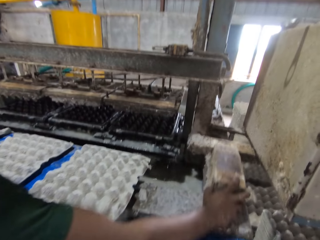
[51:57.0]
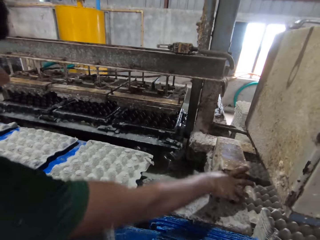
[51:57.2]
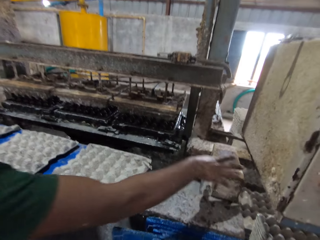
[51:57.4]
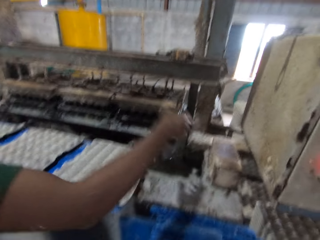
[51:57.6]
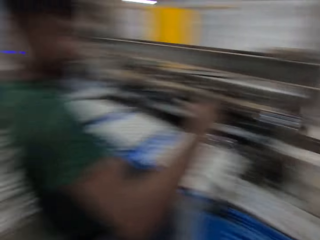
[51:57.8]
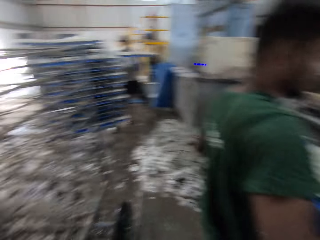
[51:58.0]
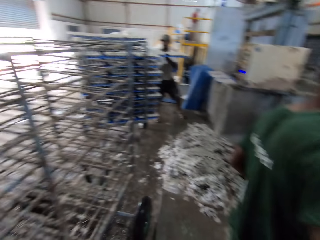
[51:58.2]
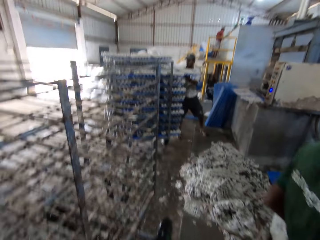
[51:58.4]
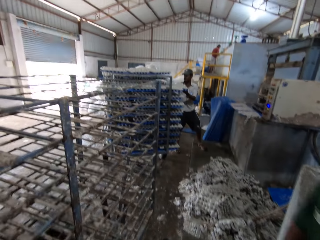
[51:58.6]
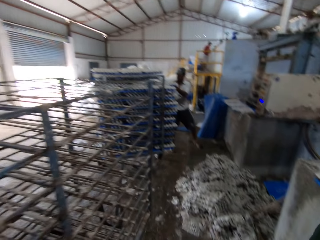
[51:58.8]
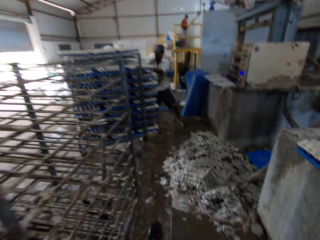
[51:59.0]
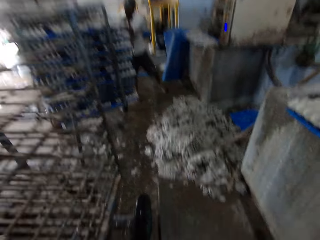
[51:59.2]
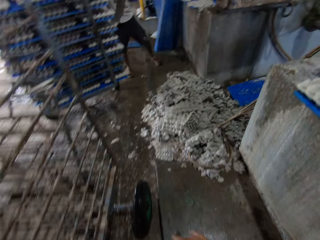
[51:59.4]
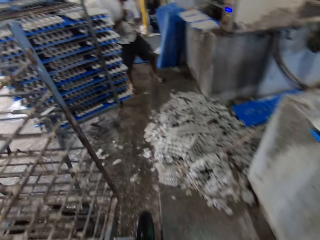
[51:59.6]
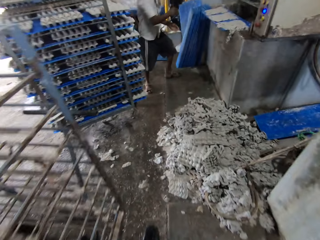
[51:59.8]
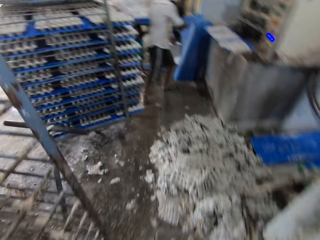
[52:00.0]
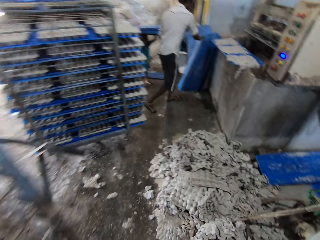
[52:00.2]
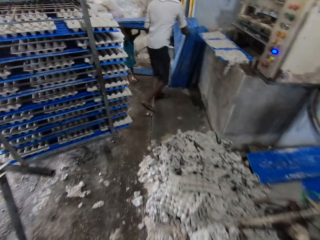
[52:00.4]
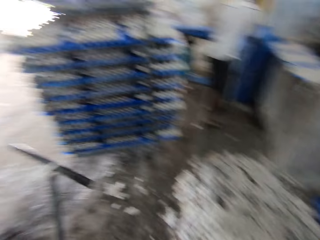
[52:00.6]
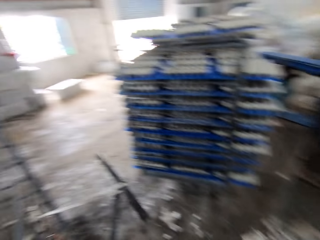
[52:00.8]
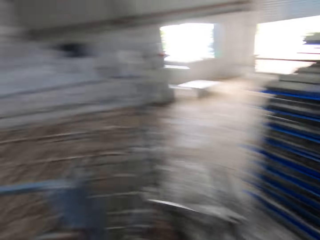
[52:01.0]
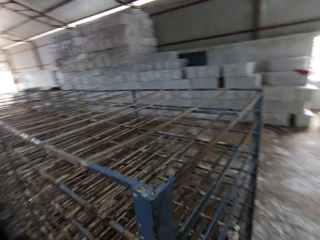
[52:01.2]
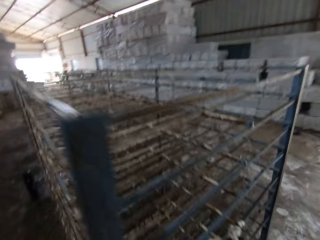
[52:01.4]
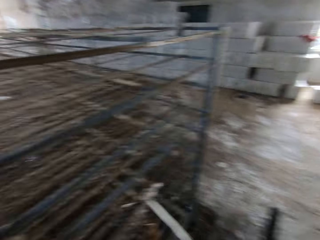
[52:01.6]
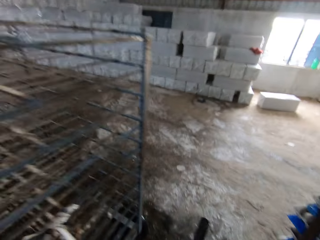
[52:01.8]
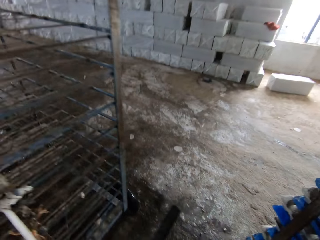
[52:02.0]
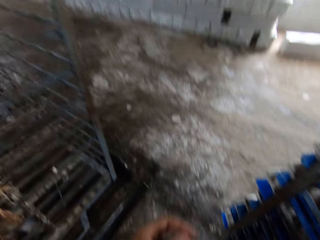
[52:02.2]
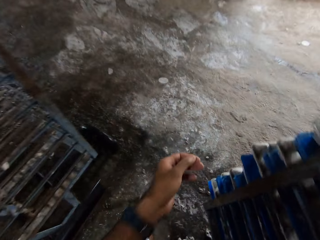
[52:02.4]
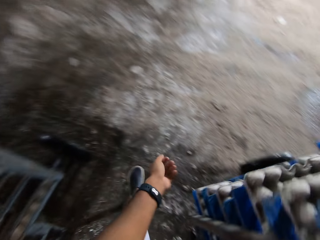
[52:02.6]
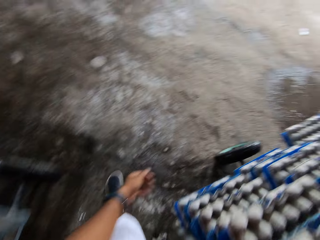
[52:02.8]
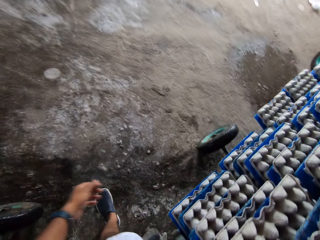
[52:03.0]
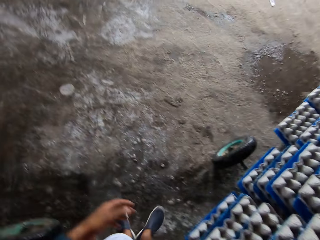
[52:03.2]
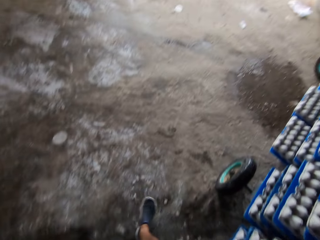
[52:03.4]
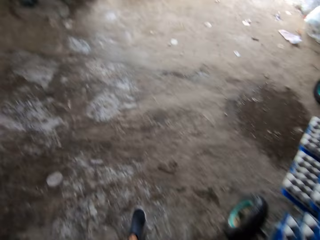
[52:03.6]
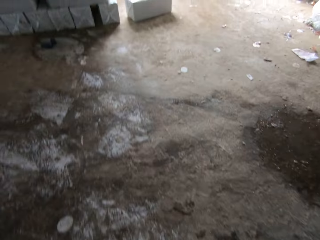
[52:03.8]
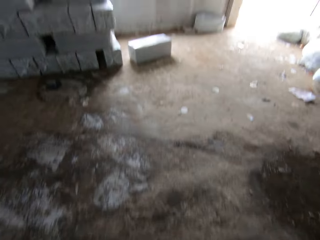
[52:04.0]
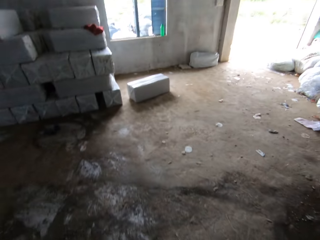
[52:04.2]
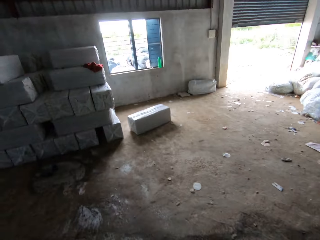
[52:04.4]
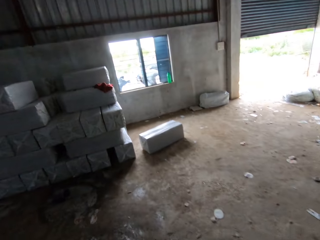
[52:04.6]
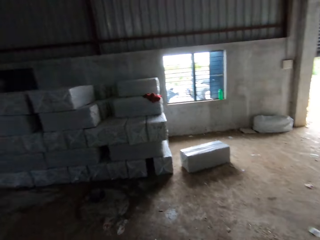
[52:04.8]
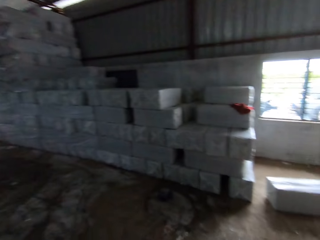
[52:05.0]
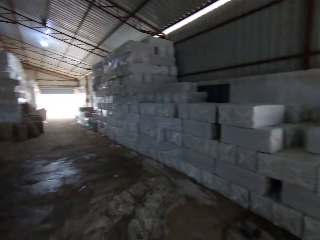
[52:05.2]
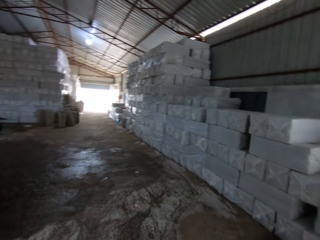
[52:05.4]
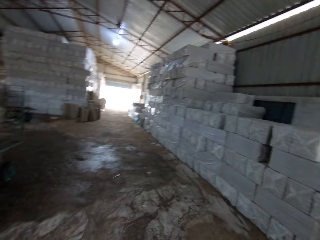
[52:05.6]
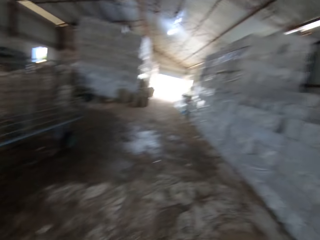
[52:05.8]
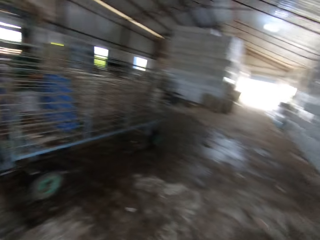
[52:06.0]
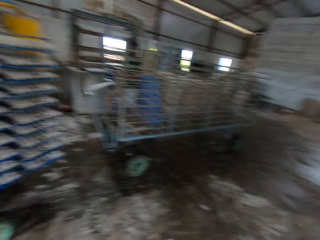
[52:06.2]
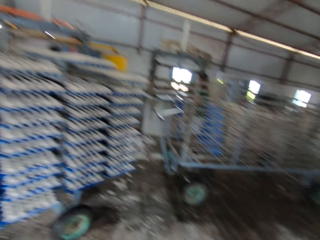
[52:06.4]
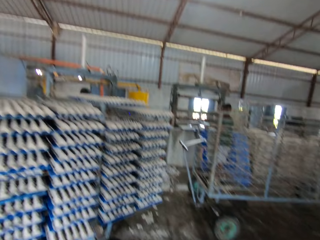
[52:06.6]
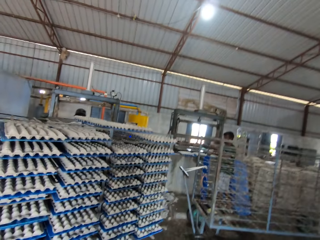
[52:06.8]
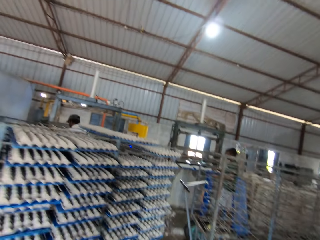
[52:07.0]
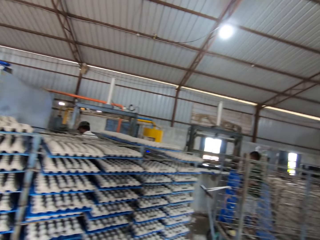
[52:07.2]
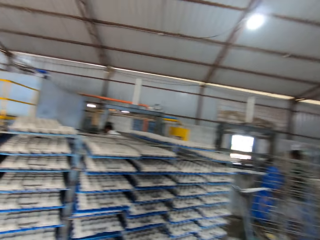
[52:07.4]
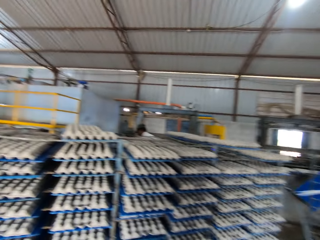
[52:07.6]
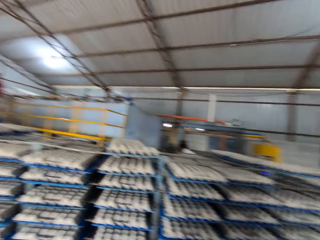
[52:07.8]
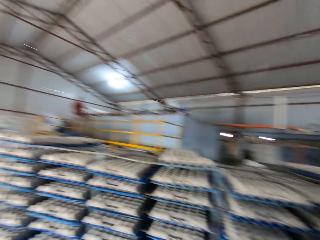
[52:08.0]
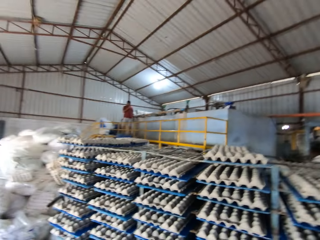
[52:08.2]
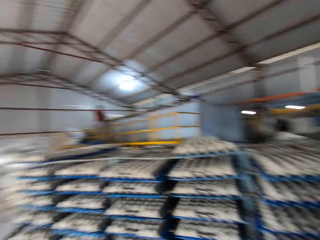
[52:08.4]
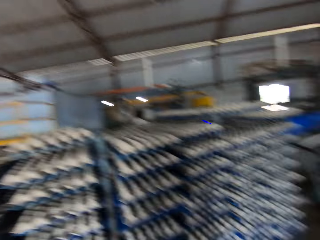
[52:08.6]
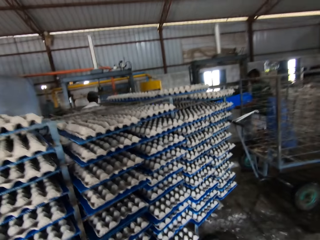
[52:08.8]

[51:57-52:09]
The man places the box in his right hand on the platform next to the camera wearer. Another man puts some plastic boards into the trolley next to him with both hands. The other man places both hands on some plastic boards on the floor of the factory. The camera wearer walks in the factory. They look around.

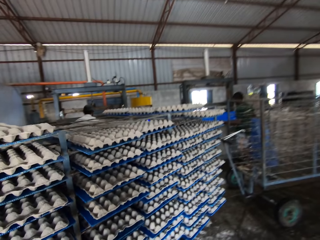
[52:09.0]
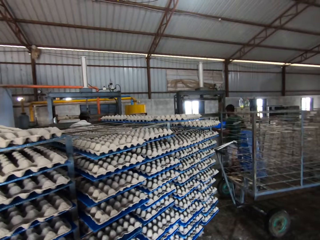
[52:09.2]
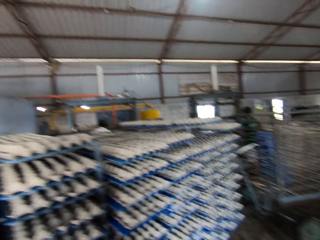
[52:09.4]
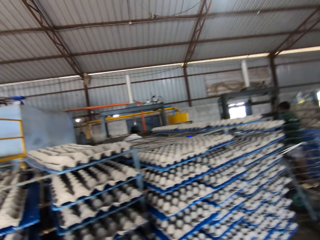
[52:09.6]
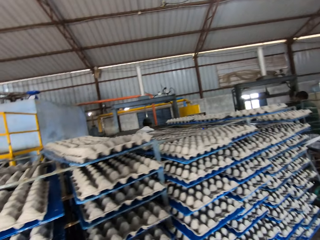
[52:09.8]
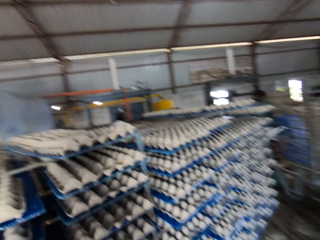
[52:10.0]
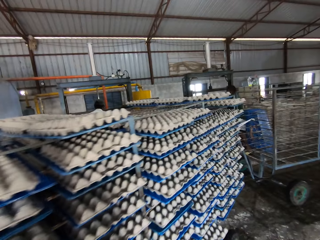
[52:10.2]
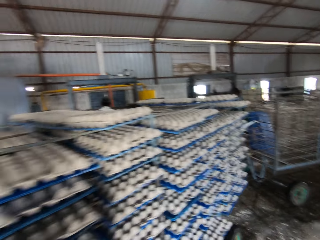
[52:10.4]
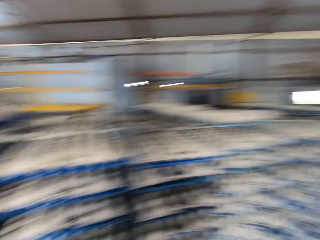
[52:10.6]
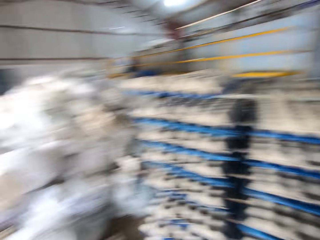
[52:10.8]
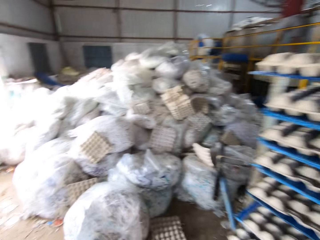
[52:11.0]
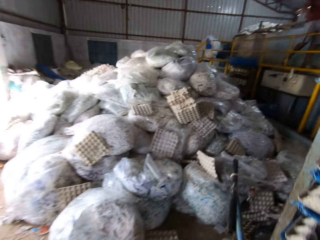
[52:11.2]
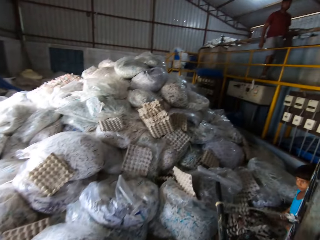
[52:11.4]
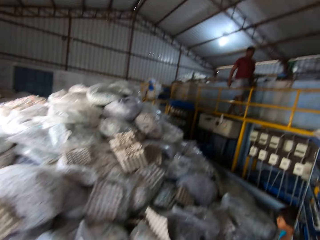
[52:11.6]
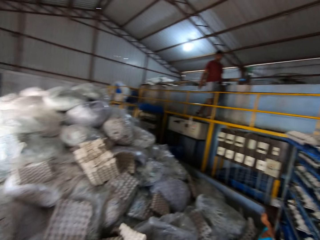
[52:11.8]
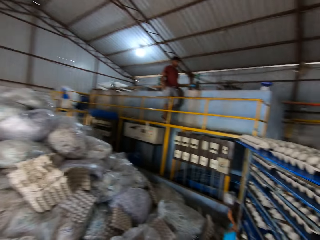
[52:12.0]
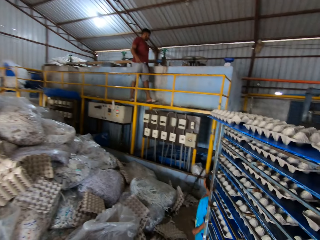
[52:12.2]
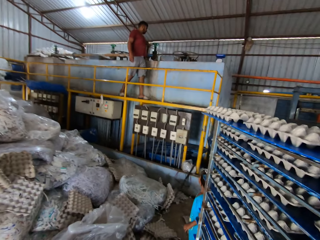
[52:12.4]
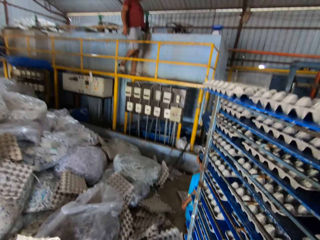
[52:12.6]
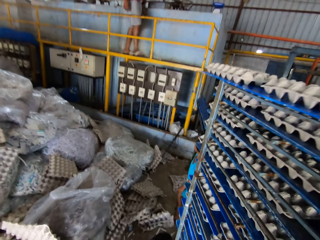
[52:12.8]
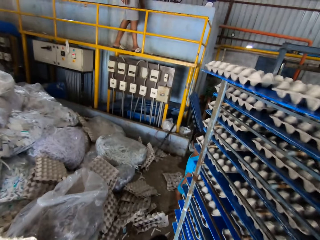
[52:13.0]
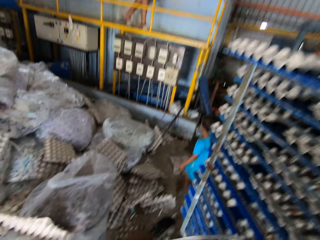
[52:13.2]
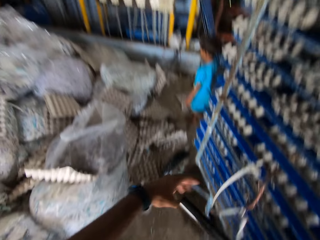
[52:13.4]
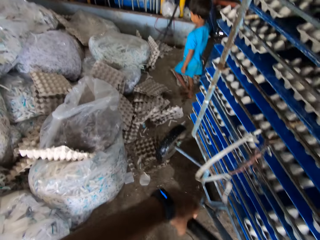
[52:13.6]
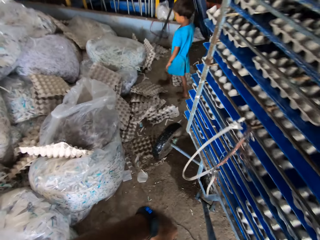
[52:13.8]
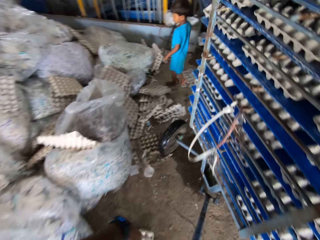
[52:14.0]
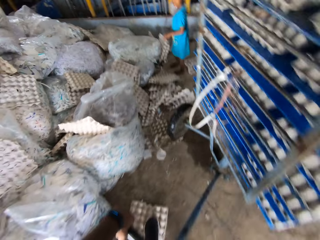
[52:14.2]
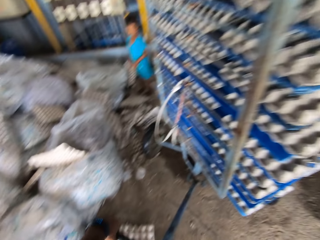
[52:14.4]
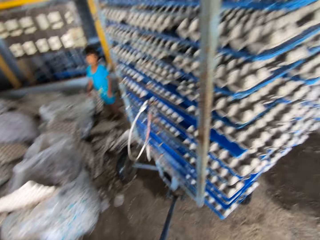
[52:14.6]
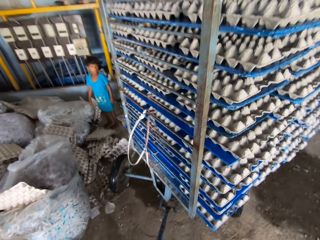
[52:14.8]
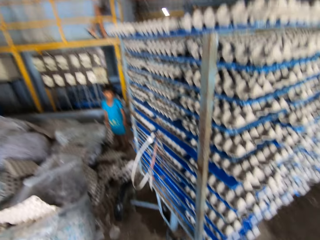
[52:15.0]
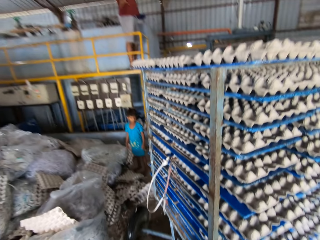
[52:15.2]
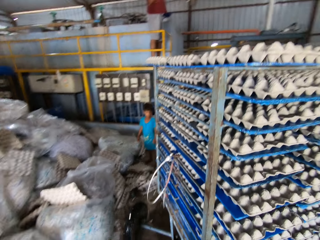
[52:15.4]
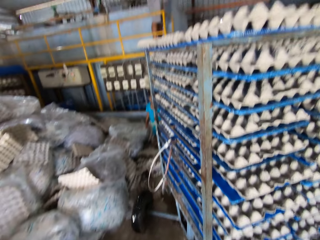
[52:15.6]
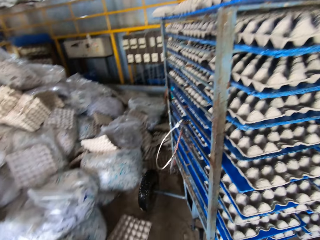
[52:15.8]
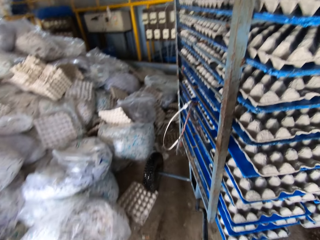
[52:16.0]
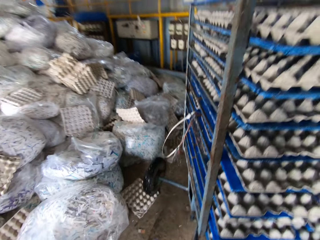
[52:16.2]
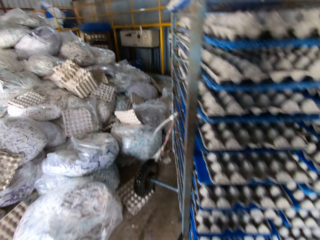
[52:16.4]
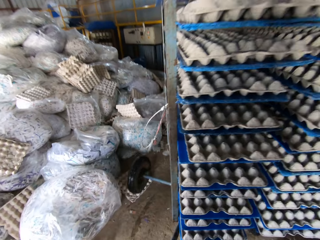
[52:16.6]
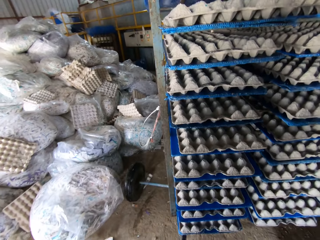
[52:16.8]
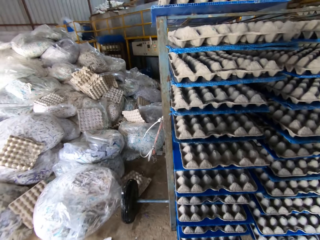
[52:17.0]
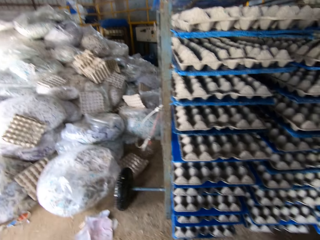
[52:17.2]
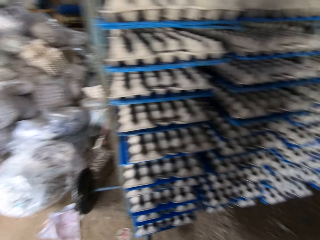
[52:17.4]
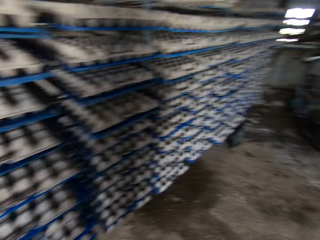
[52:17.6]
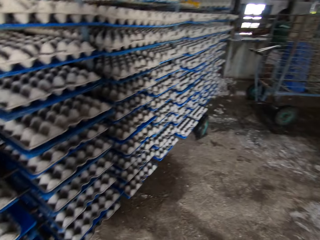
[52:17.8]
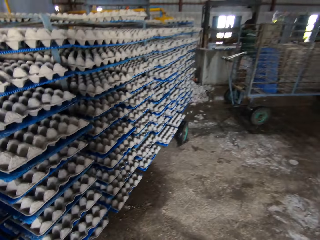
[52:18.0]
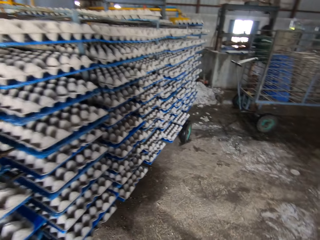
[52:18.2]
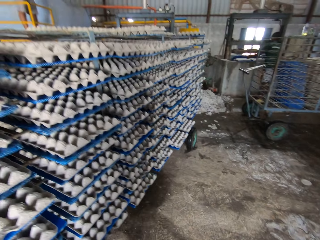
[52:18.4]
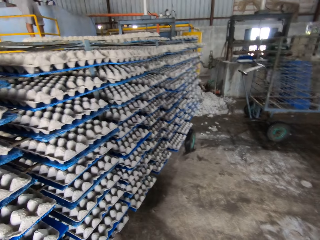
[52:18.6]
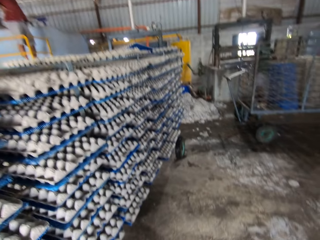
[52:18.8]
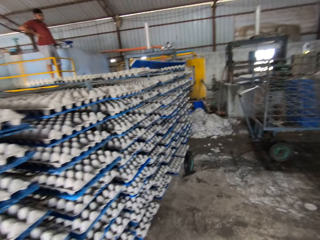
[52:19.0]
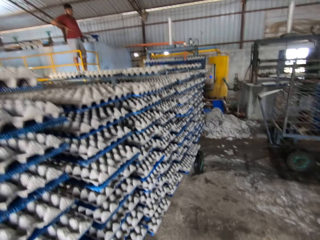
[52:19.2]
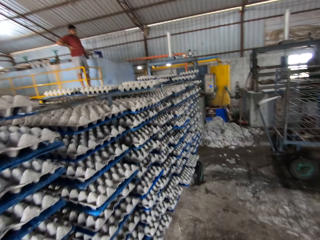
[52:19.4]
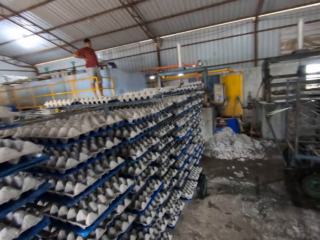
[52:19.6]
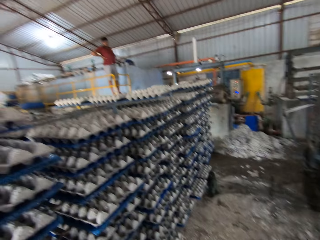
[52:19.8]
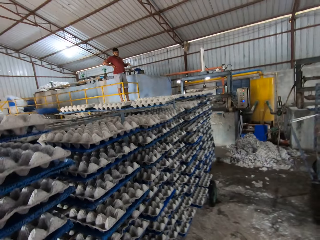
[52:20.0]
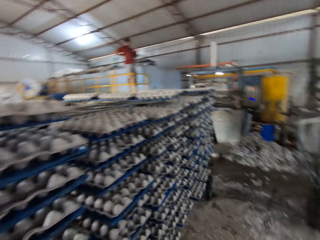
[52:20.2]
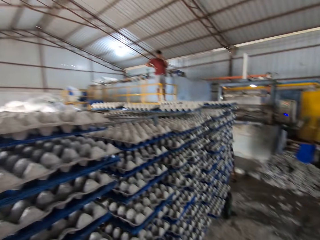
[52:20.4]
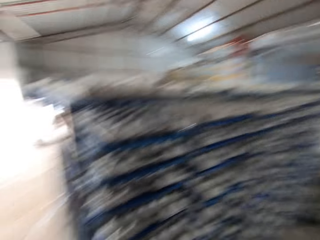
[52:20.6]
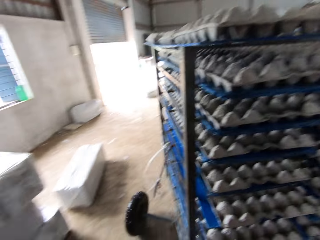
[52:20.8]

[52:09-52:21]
The man walks on the yellow platform. A child walks on the factory floor. The camera wearer holds the handle of a trolley of paper crates with his left hand. He pulls the trolley across the factory floor with his left hand on its handle.
